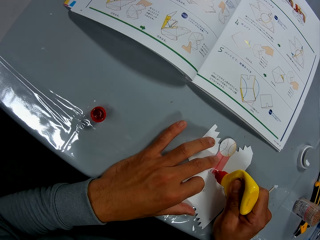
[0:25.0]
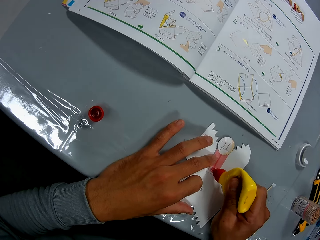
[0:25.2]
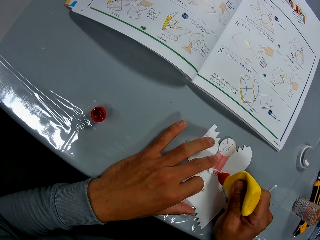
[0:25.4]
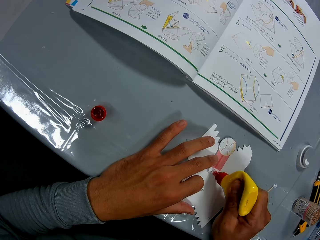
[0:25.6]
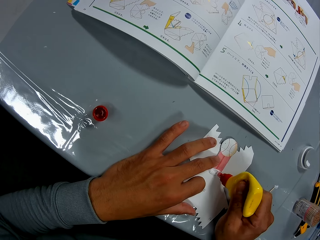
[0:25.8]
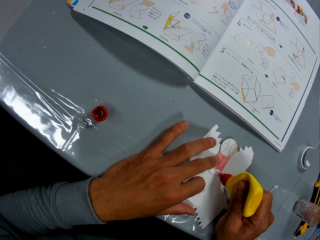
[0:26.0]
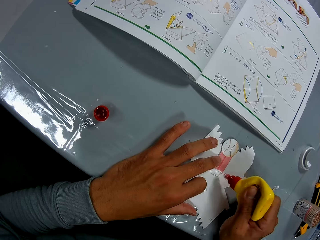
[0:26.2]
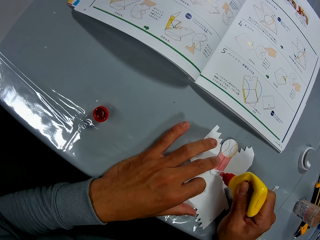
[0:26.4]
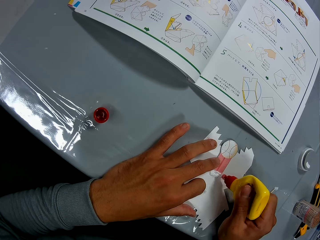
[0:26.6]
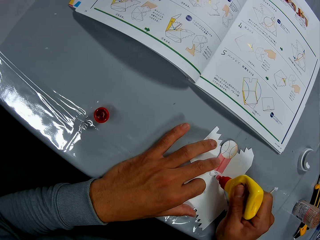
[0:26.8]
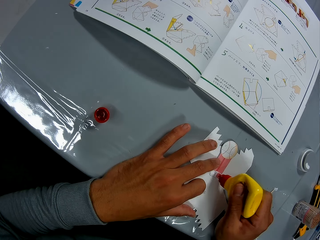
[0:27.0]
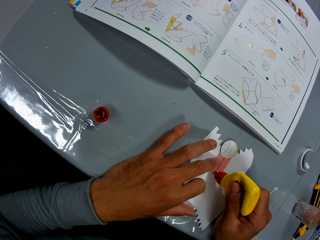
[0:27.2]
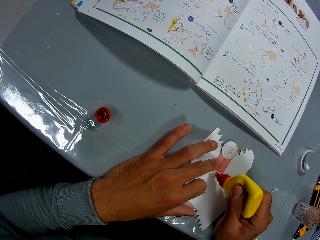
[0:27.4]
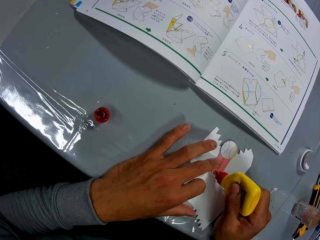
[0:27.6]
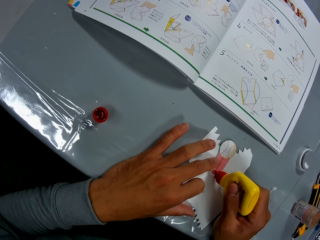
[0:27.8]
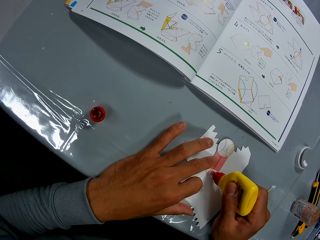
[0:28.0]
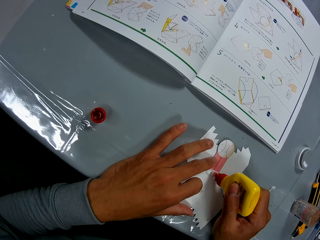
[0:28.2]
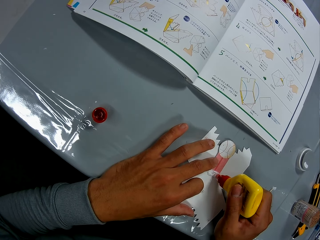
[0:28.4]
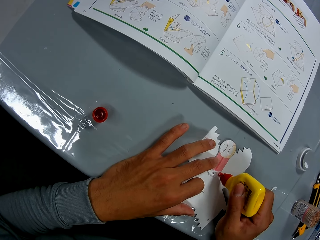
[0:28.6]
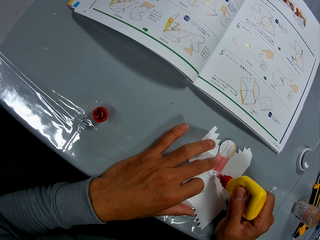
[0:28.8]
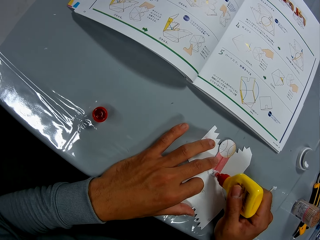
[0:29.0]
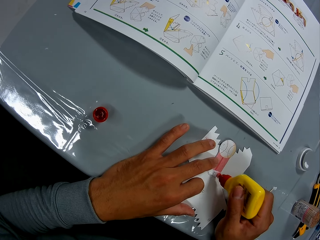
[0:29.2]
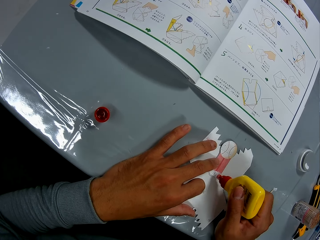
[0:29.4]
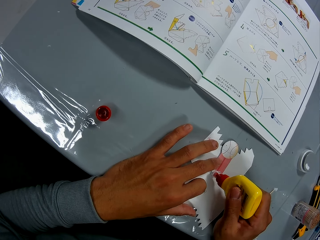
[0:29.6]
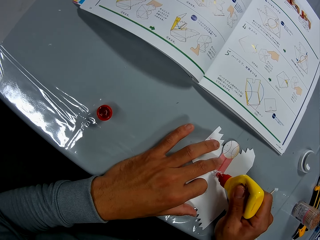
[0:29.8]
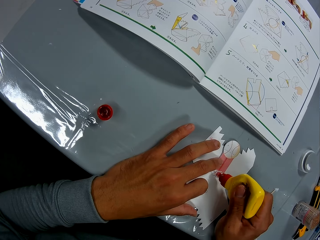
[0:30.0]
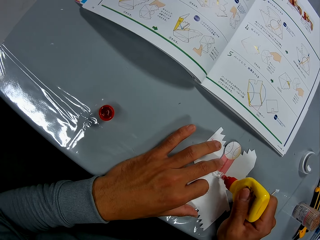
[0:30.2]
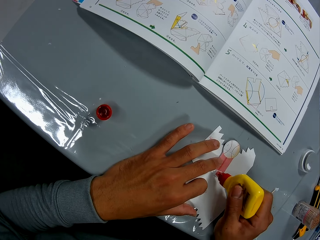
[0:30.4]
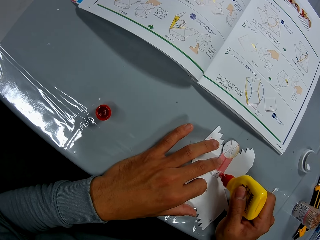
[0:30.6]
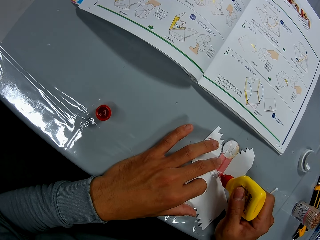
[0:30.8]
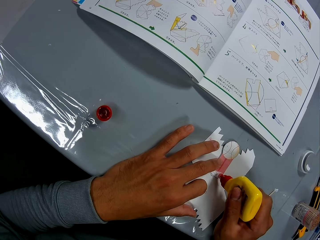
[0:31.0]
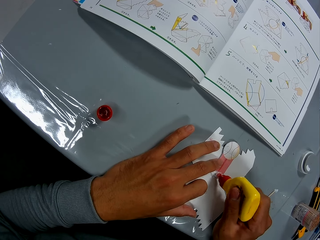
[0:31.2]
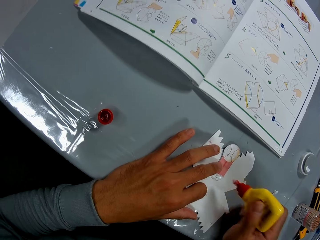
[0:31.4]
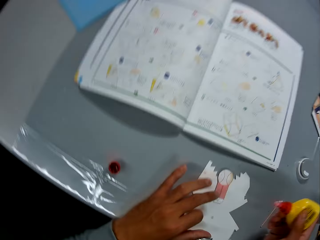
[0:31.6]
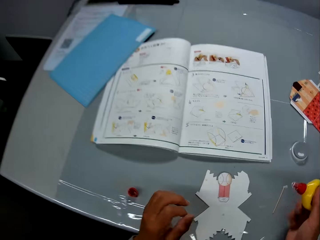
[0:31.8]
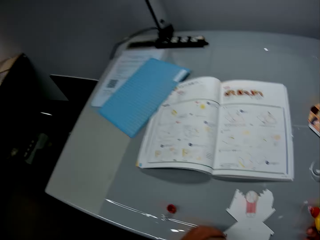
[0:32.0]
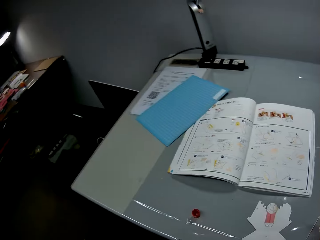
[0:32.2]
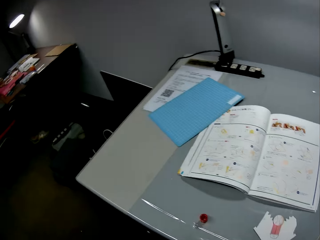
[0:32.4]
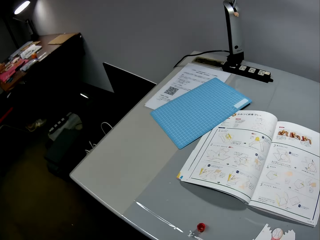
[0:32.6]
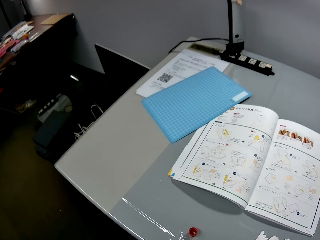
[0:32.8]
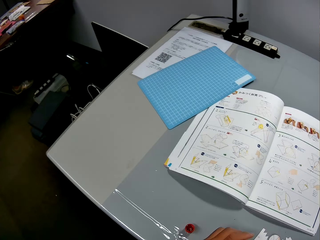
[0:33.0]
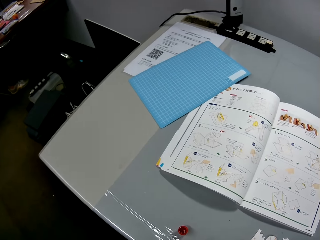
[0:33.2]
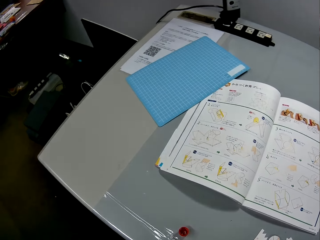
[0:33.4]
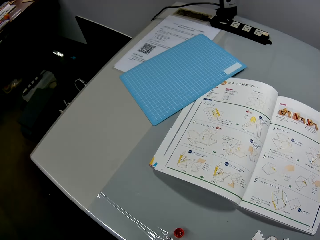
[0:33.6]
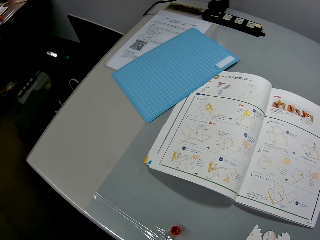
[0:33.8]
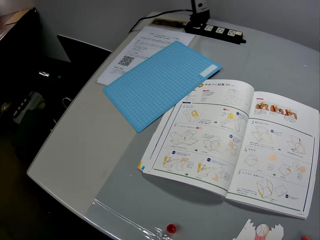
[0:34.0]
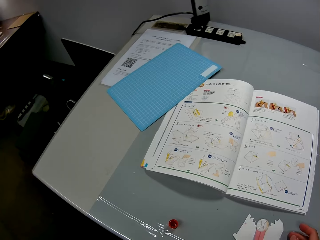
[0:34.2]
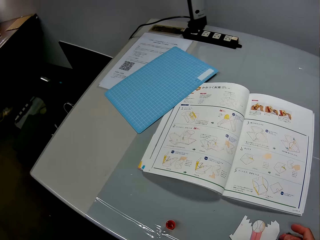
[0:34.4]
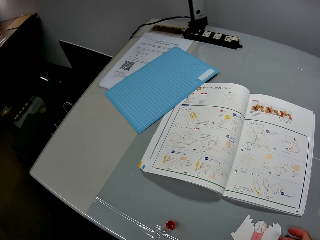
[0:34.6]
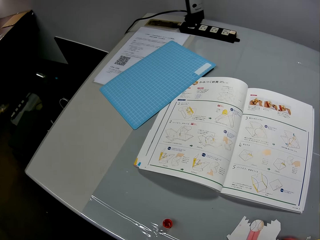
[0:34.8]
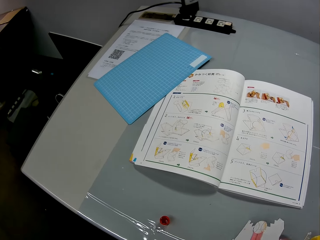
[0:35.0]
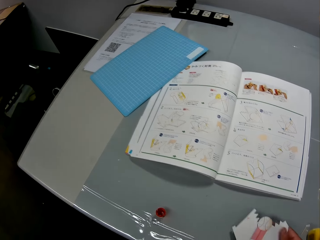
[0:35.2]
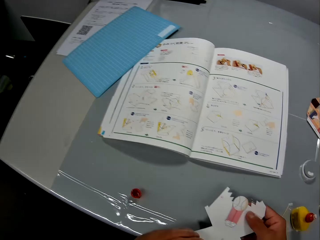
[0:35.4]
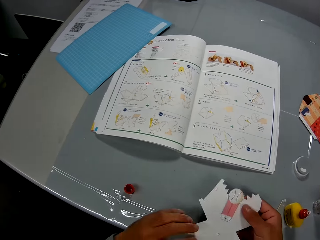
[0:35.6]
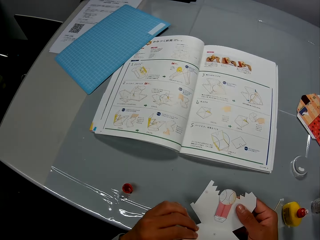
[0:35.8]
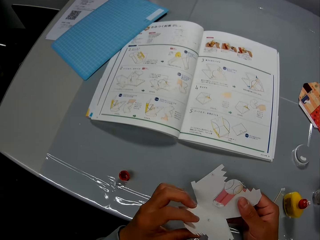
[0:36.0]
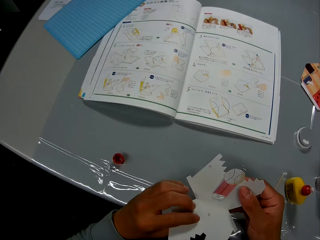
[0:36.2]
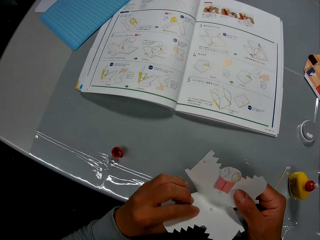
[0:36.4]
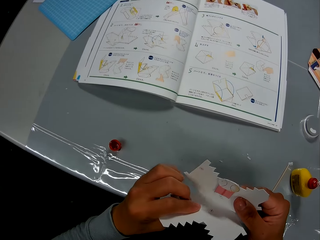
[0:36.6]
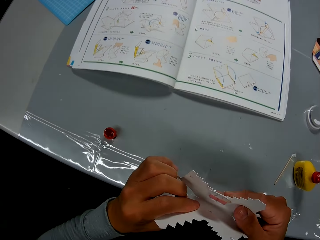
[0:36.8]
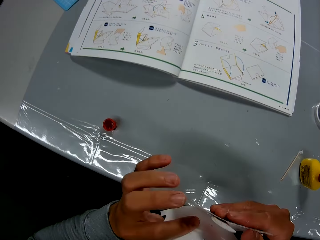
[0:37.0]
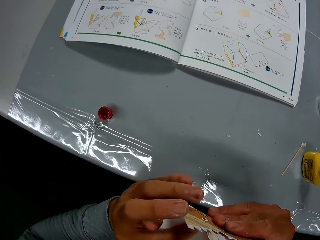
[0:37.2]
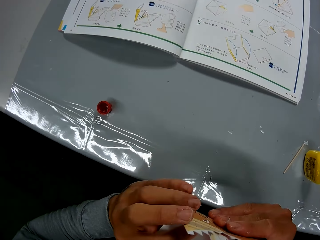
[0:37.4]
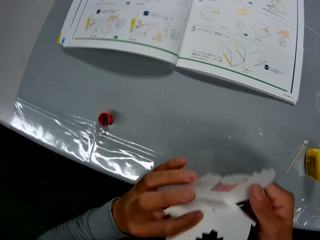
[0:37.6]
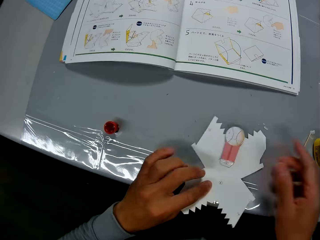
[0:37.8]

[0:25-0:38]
The camera wearer continues to check the craft illustrations in the craft book. They drop the glue container on the right side of the table. They pick the paper craft from the table. They continue to craft with the paper craft. They fold the paper model.

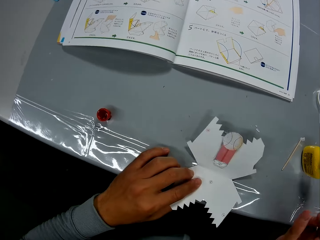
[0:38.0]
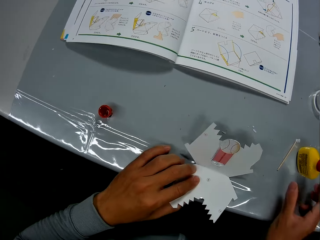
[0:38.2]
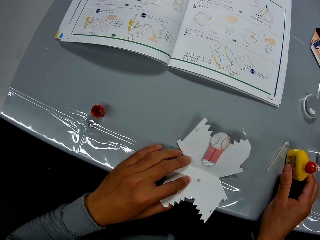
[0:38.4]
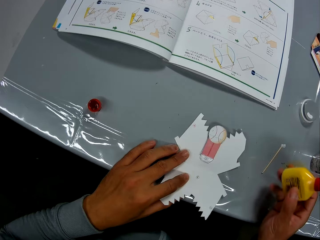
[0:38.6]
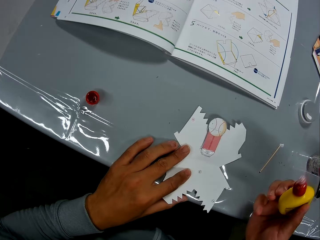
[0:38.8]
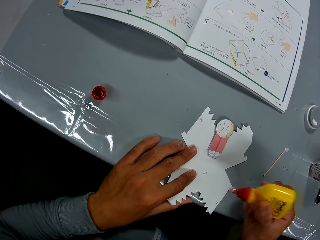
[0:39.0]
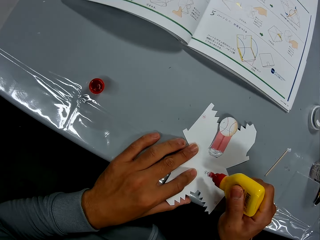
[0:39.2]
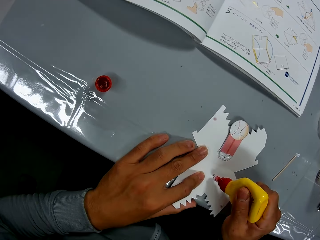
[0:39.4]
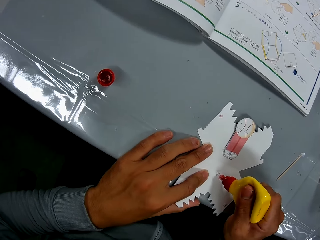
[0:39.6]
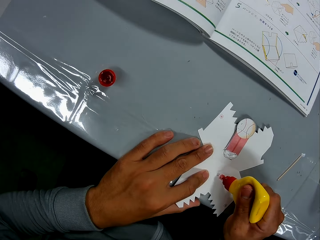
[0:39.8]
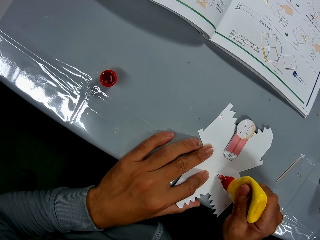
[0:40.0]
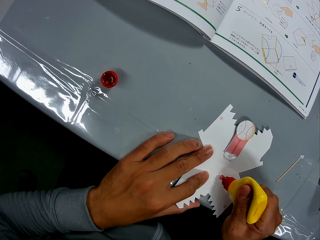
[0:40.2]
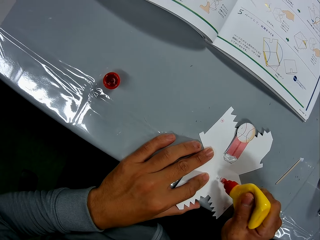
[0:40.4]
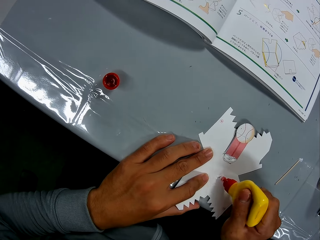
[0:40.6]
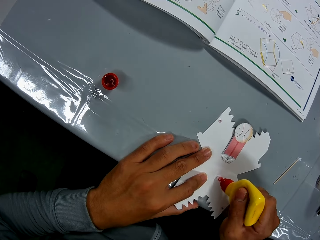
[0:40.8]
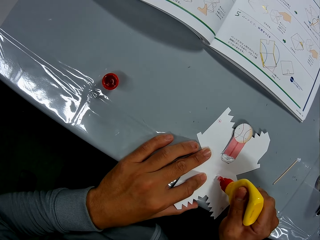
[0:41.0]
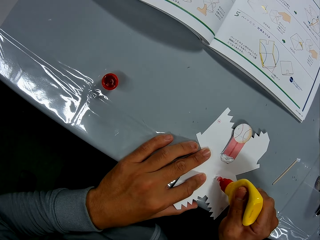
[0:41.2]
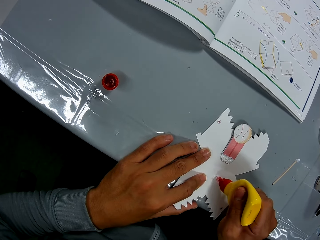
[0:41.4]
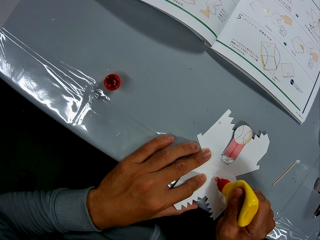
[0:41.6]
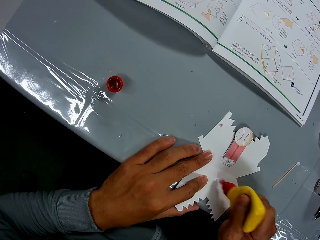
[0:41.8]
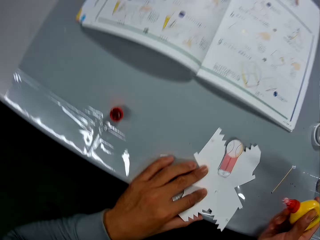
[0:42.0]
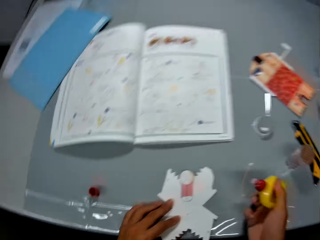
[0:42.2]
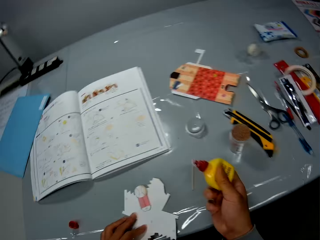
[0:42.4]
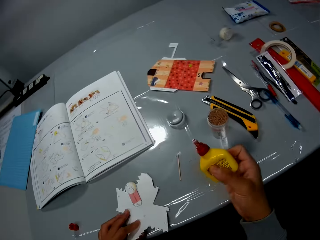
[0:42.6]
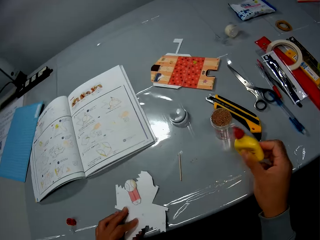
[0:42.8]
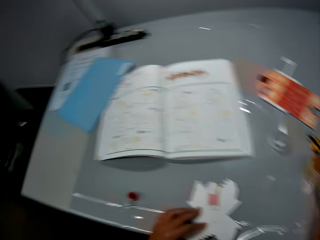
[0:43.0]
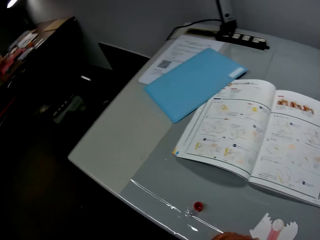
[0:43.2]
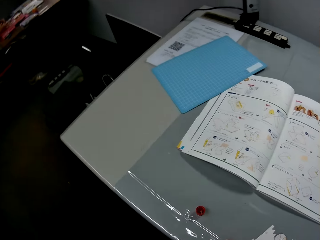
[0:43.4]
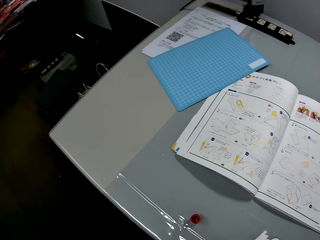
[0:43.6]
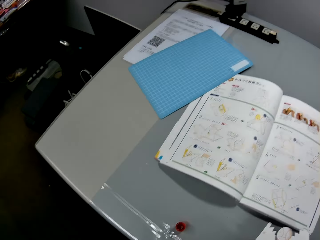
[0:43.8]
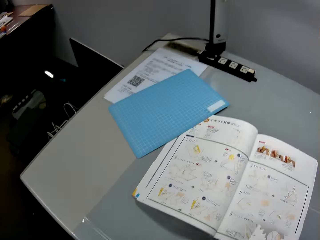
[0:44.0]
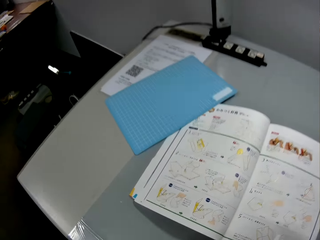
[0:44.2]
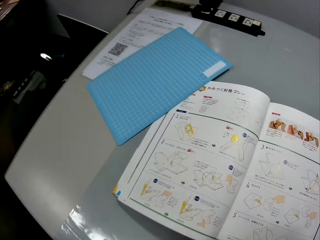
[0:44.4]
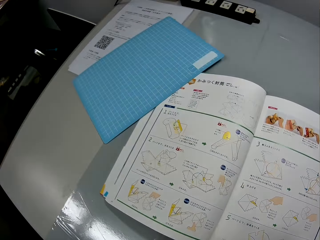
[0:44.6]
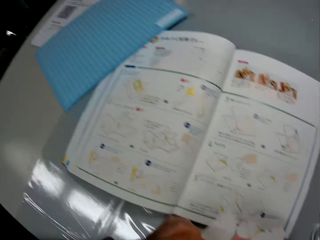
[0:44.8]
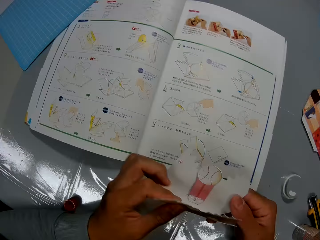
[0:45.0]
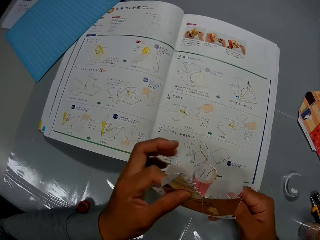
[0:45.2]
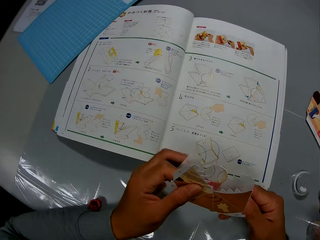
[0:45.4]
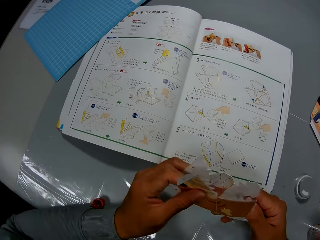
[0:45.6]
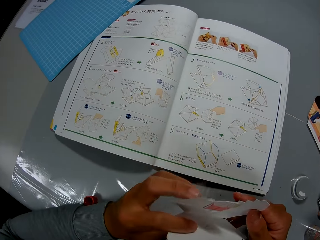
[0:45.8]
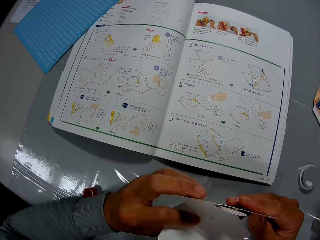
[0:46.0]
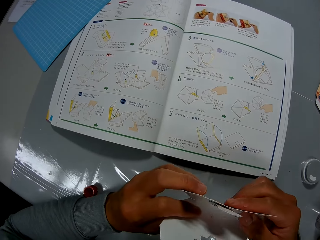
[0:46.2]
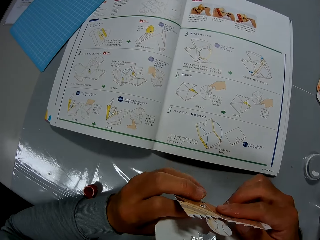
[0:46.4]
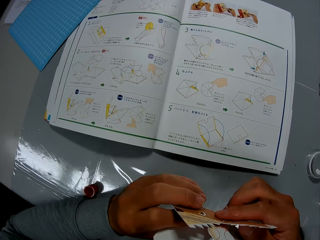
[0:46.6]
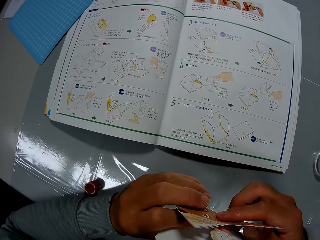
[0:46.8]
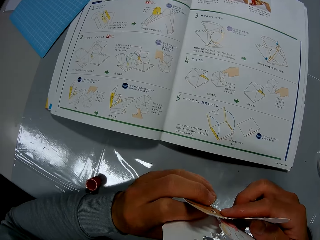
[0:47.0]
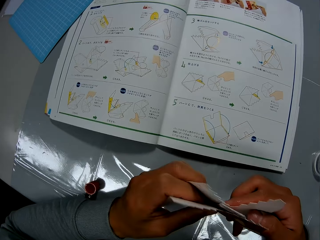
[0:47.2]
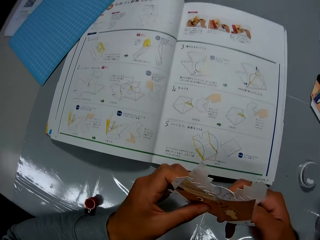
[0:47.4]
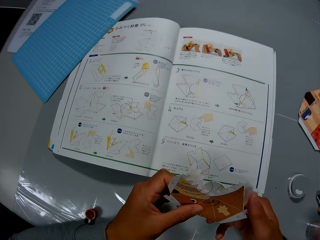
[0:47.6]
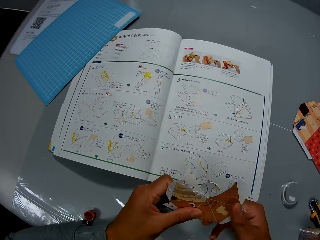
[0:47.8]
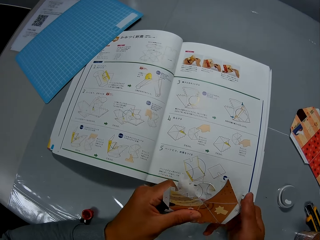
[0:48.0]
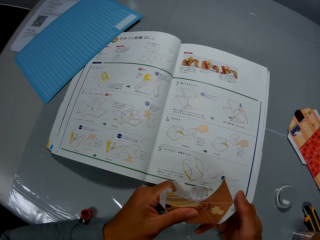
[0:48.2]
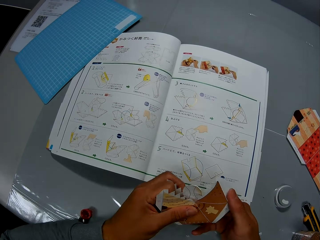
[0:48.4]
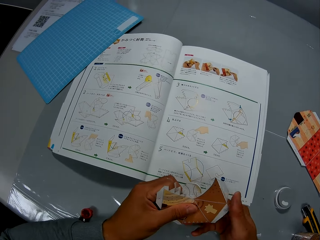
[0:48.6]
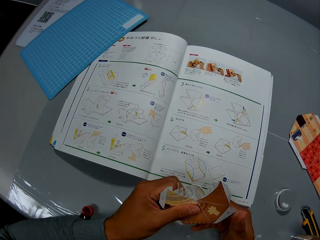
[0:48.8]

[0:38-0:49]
The camera wearer drops the paper craft on the table. They pick the glue container from the table. They apply glue to the paper craft. They drop the glue container on the table. They continue to check the craft illustrations in the craft book. They pick the model. They continue to craft with the paper craft. They fold the paper model.
